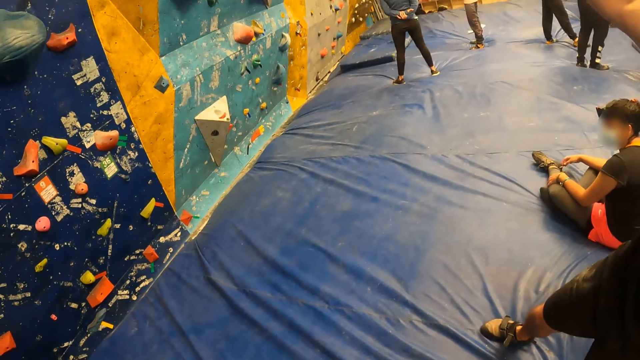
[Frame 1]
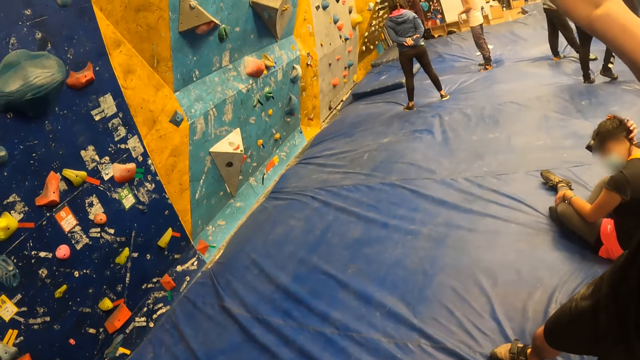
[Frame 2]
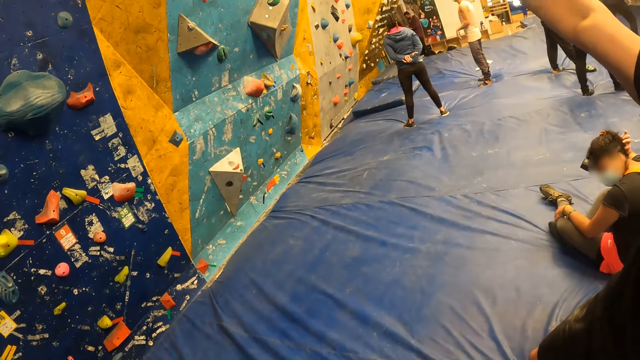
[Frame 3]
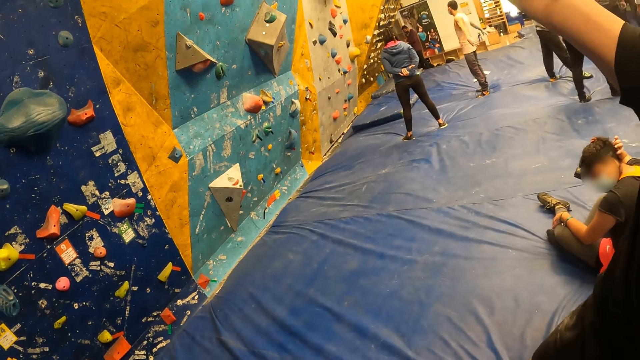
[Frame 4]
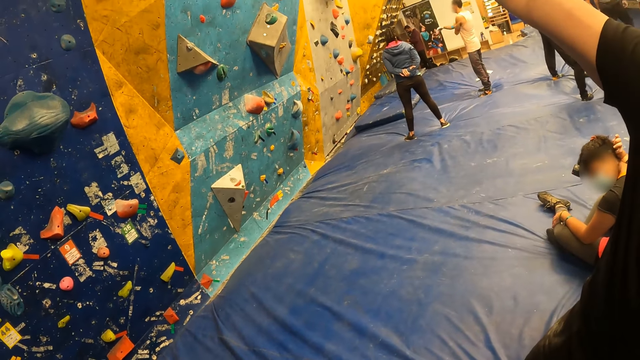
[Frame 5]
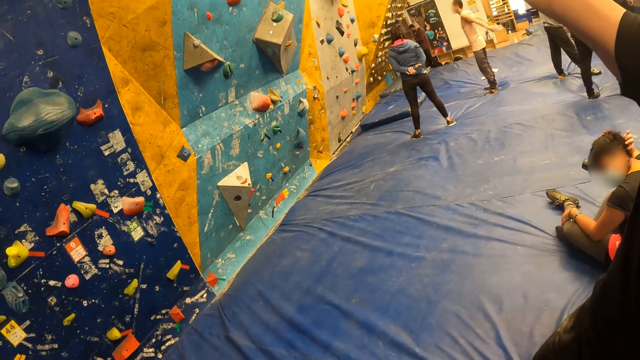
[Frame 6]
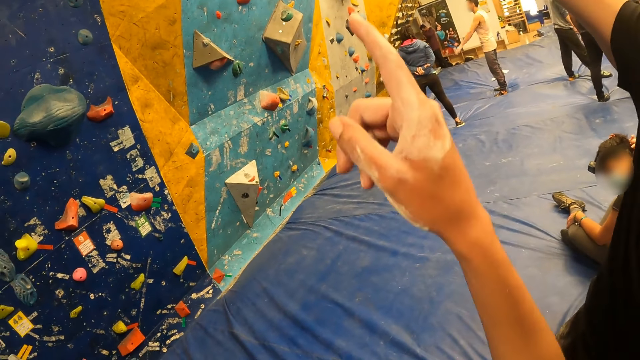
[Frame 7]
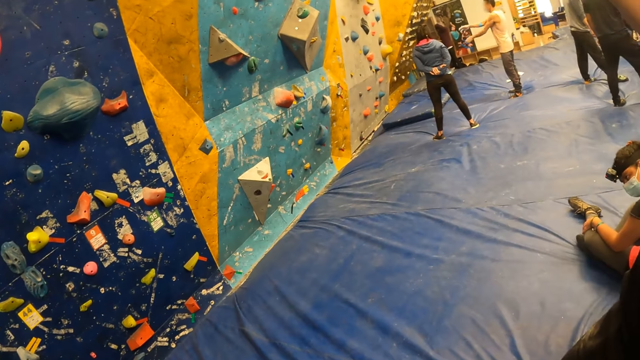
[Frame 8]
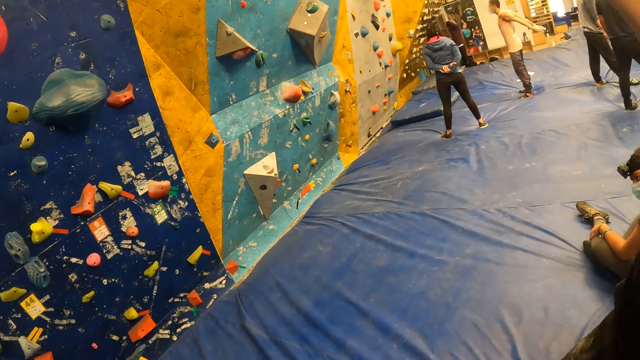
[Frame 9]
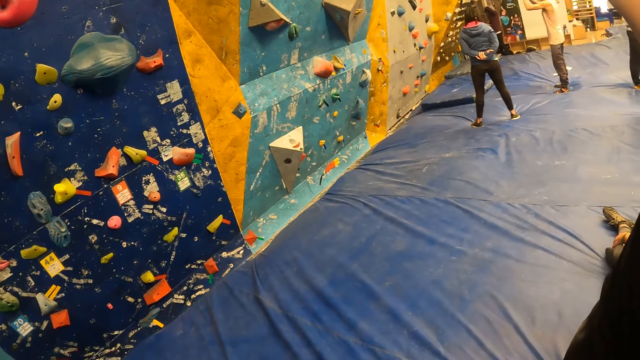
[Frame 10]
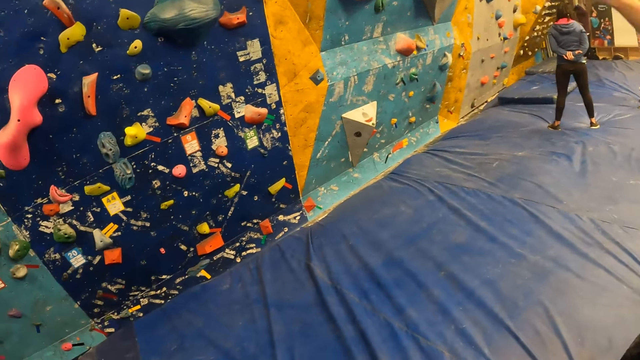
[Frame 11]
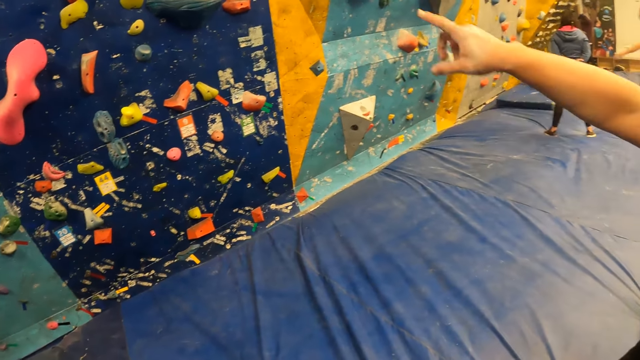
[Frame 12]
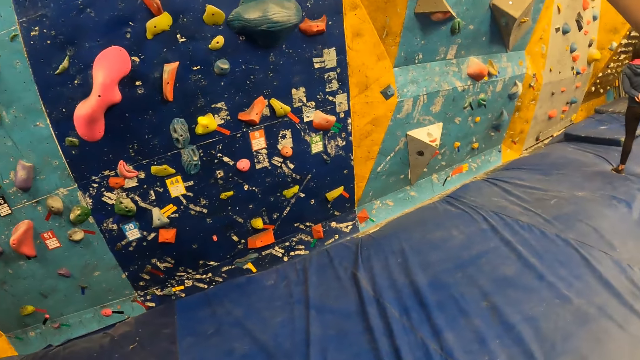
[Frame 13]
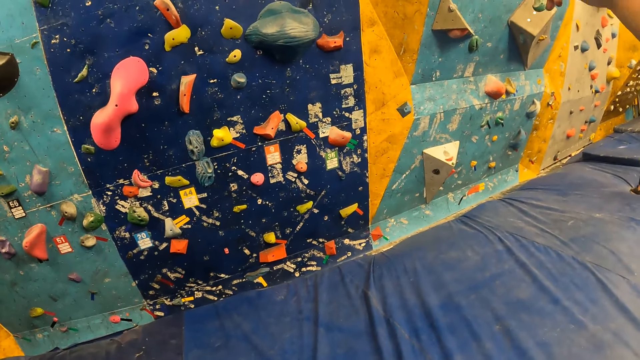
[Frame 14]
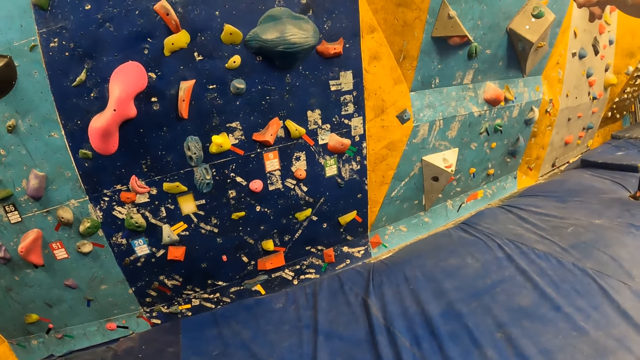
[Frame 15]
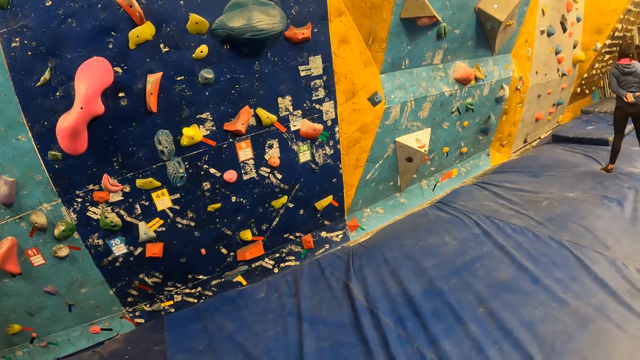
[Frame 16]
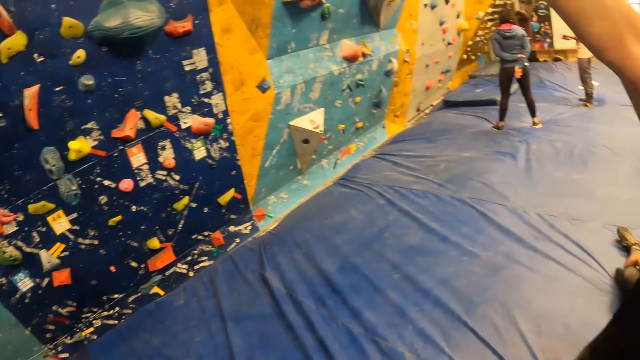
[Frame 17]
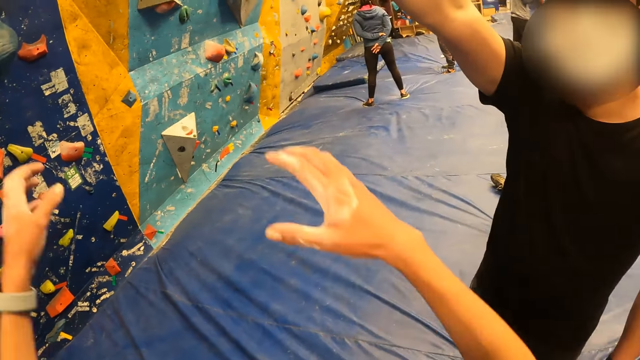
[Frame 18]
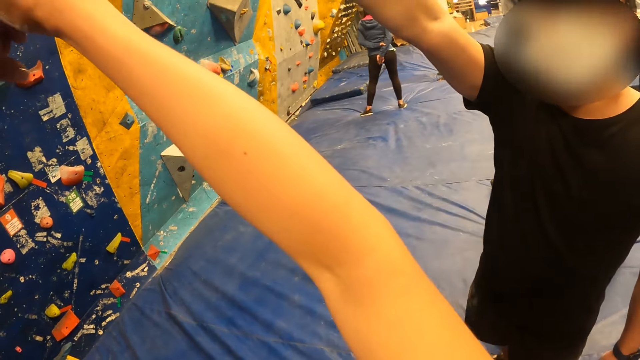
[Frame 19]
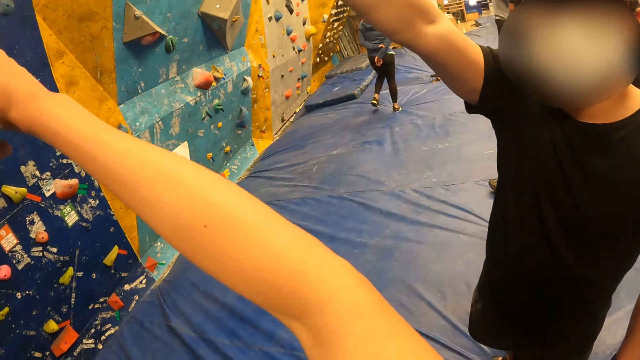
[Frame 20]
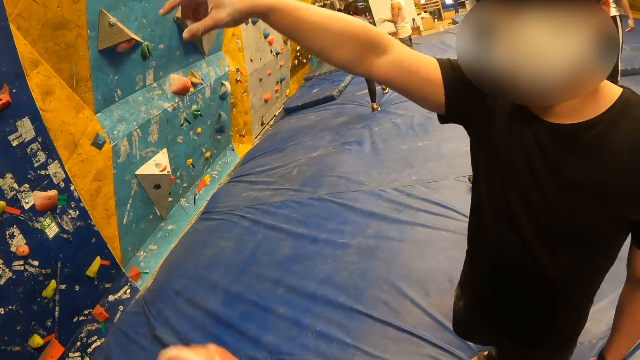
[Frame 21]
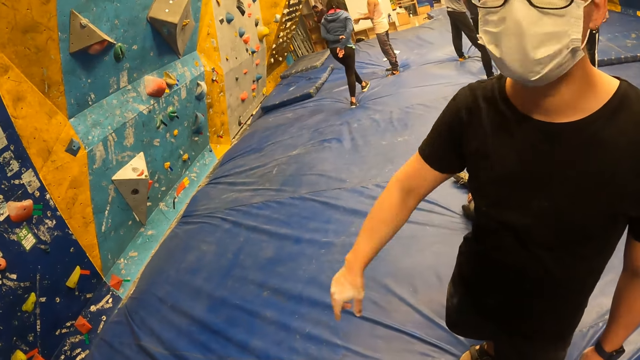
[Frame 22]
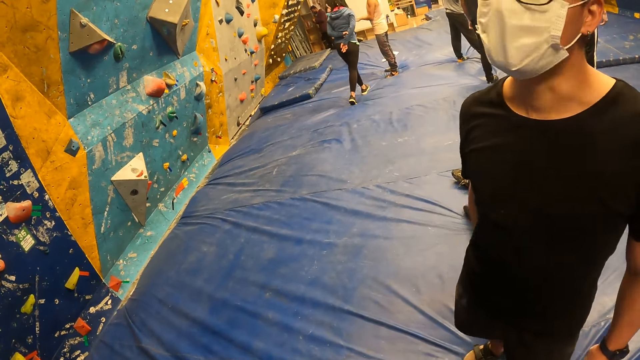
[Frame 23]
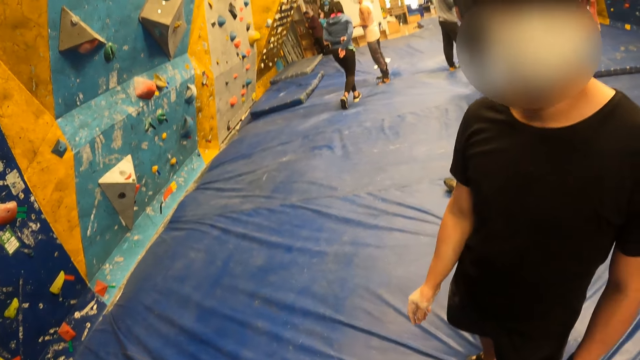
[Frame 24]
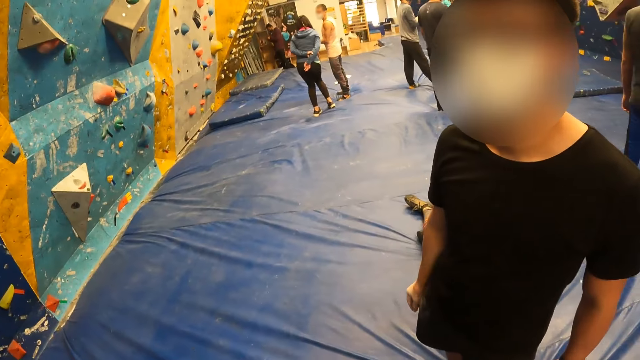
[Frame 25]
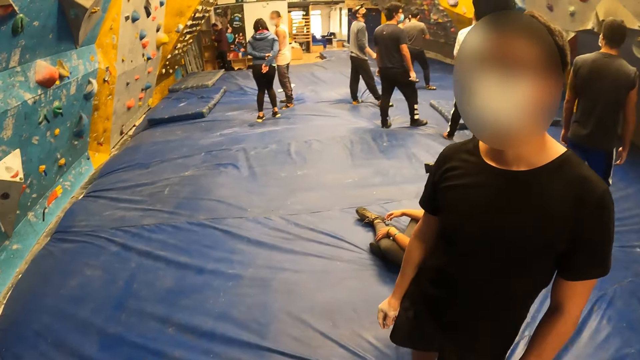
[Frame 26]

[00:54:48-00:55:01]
The camera wearer raises her right hand. She points out with her right hand. A person lifts hands up. The man gestures with his right hand. The camera wearer looks around, raises both hands and moves her hands down. The man puts his hand down. Another person walks around.

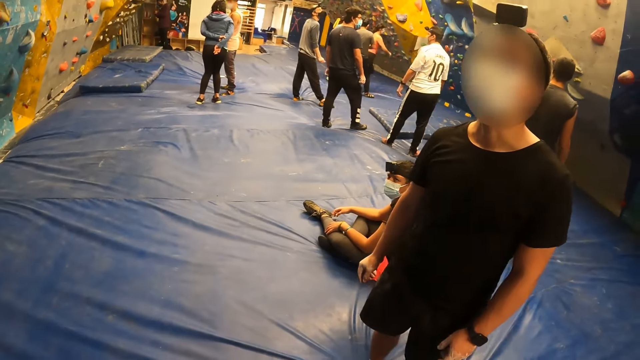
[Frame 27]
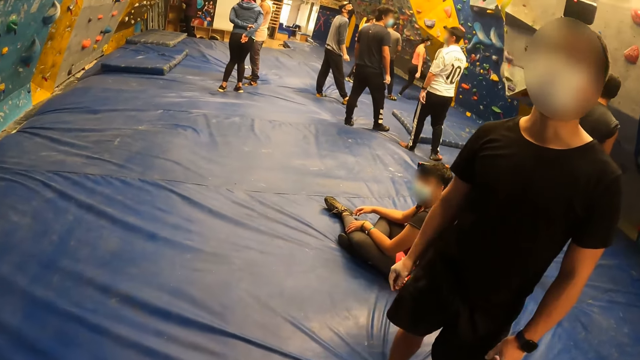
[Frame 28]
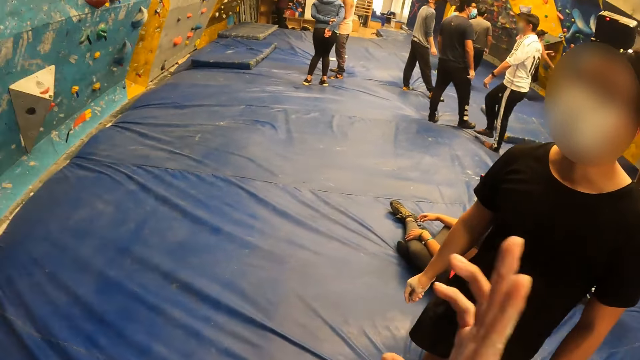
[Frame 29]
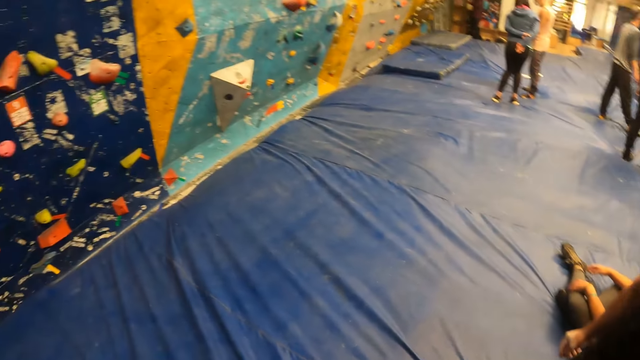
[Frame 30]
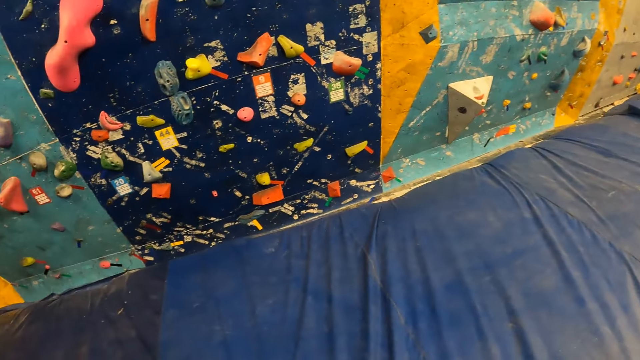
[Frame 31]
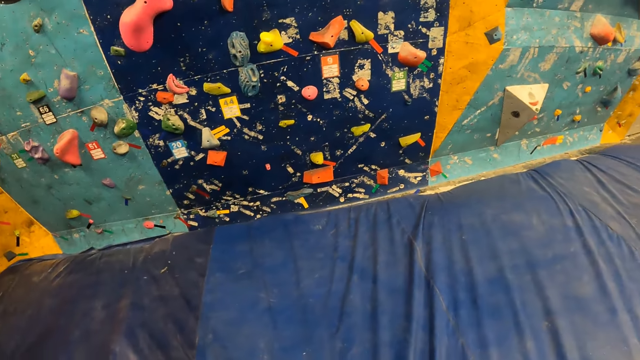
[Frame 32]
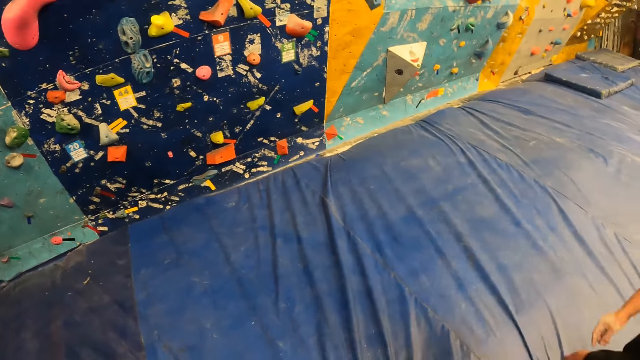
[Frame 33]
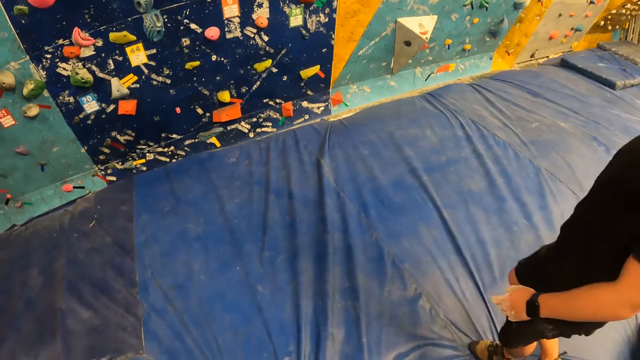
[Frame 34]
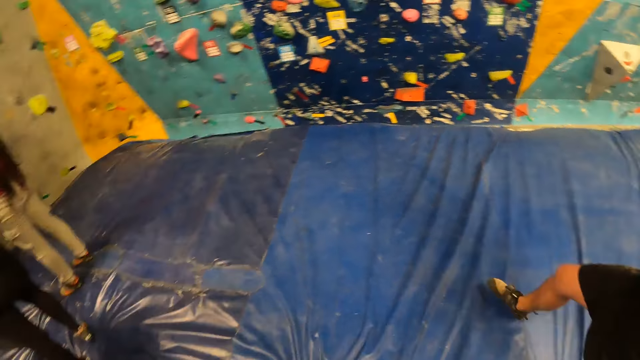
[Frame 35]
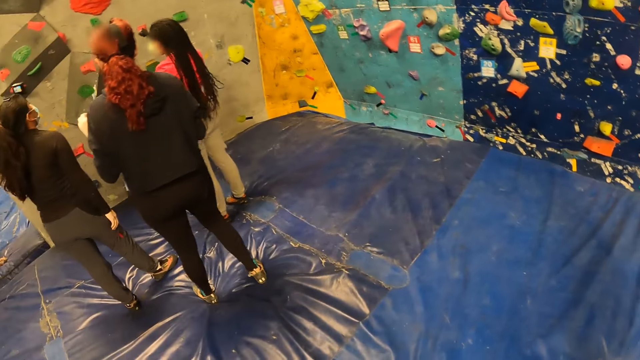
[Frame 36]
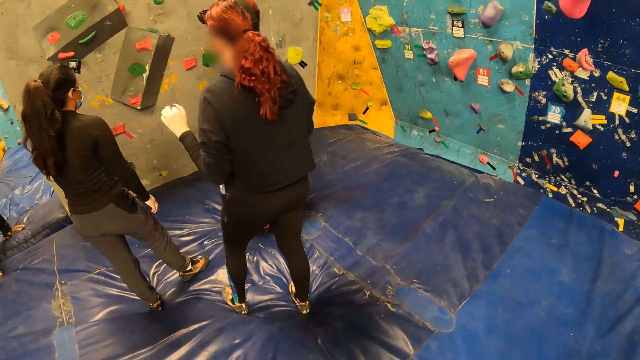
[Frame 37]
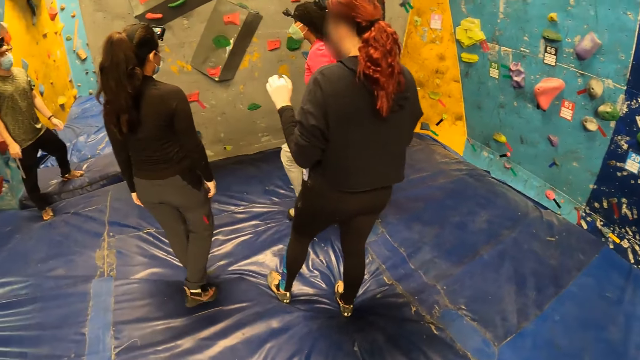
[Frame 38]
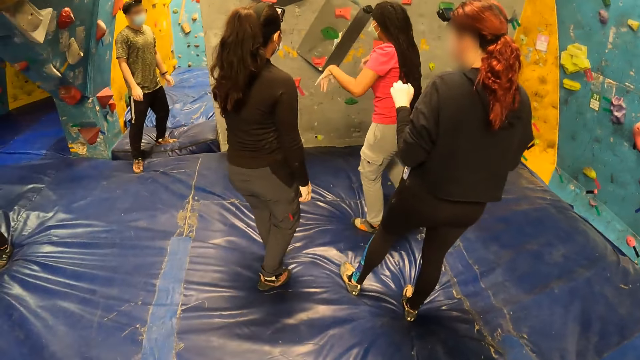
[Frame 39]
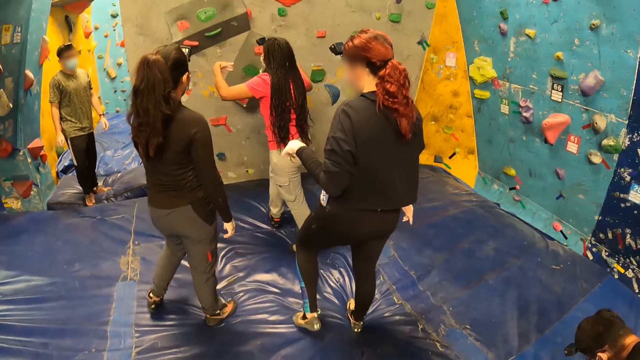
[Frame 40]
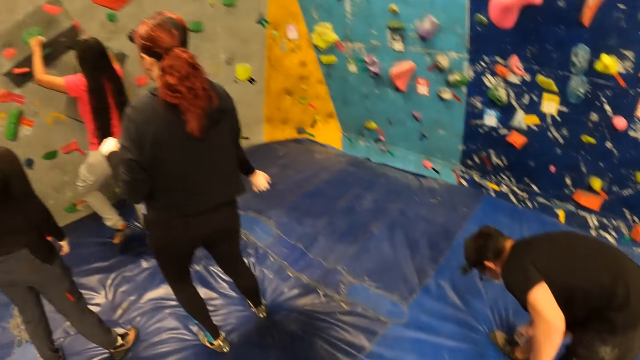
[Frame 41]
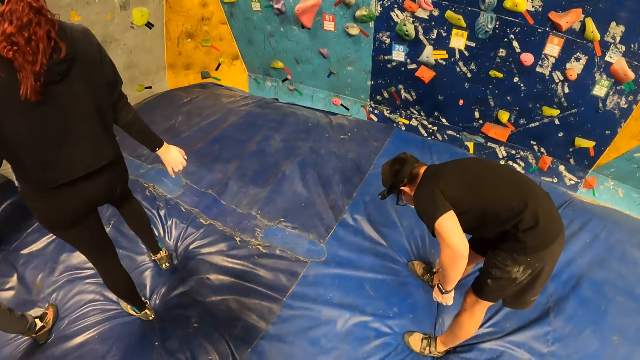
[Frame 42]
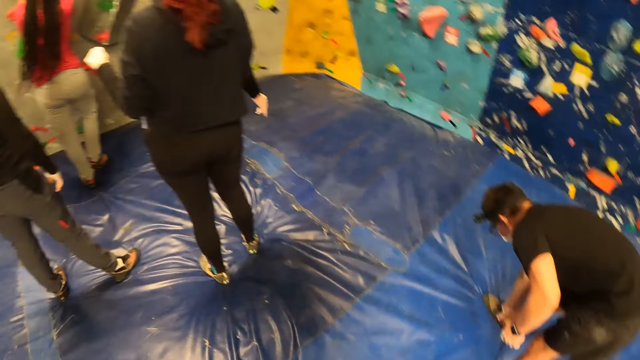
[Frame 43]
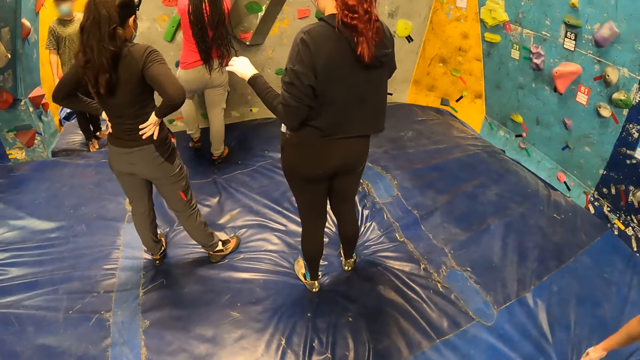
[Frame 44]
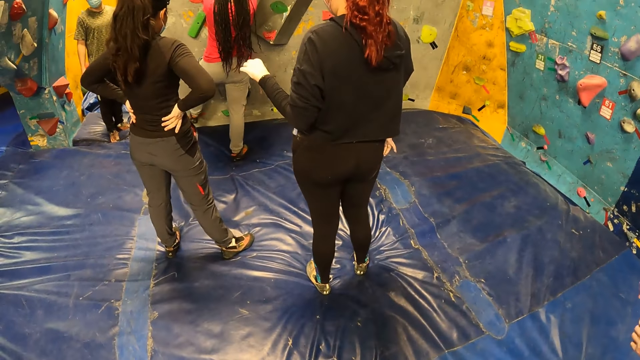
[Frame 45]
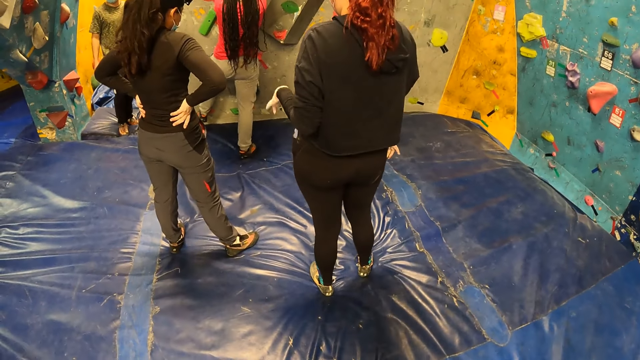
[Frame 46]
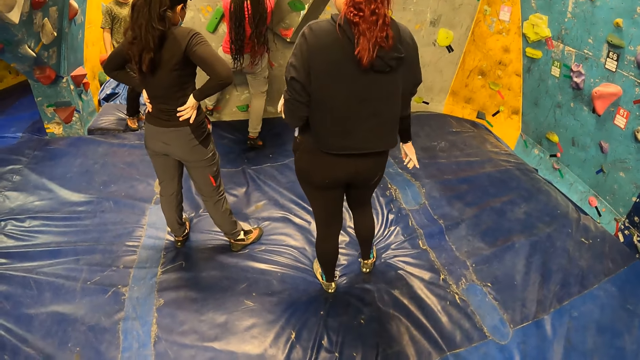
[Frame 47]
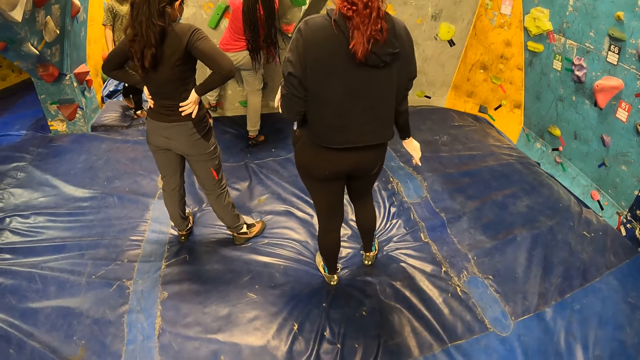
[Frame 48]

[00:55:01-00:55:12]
A person moves around. Another person walks around. The camera wearer raises her right hand and looks around. The first person walks around. Another person moves around. A woman shakes both hands and moves around. A man adjusts his right shoe lace with his right hand. The first person bends down. Another person places hands on the waist. The woman puts her left leg on a climb hold on the wall and climbs up.
